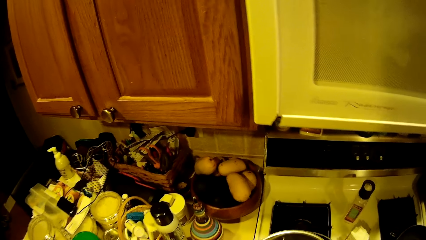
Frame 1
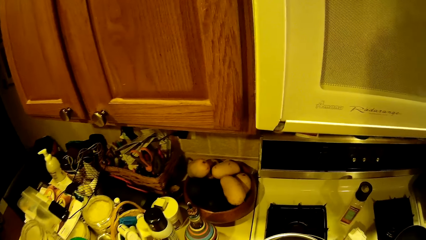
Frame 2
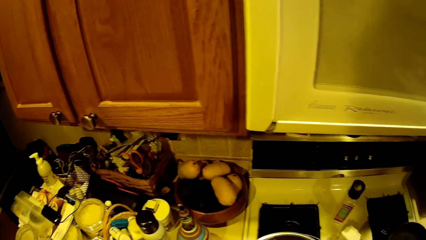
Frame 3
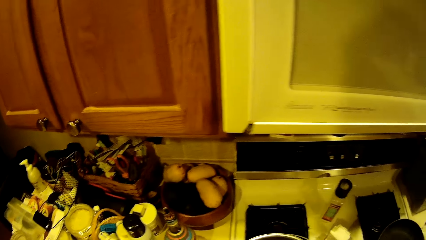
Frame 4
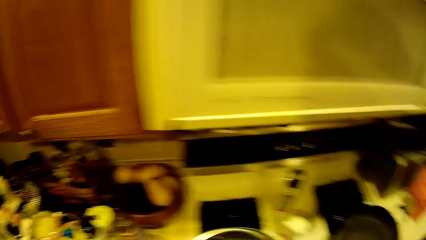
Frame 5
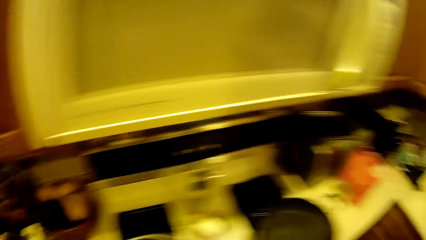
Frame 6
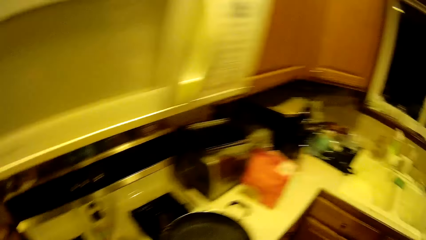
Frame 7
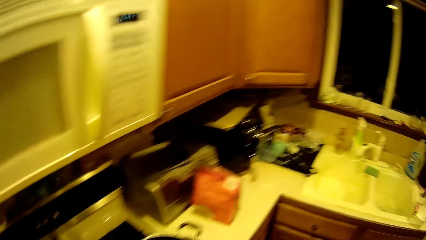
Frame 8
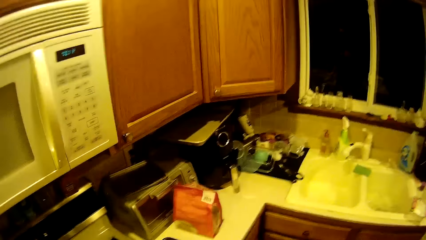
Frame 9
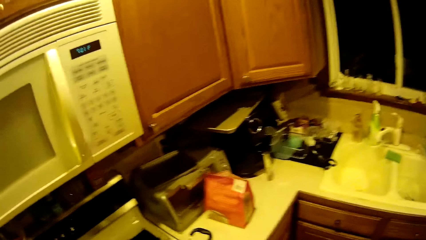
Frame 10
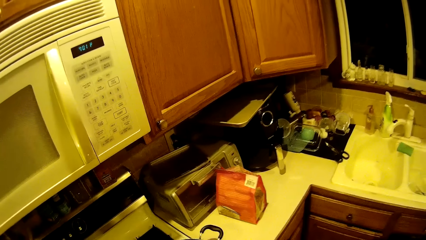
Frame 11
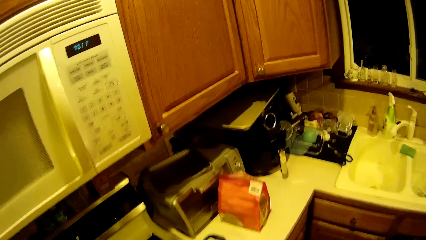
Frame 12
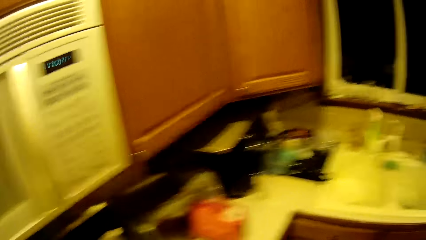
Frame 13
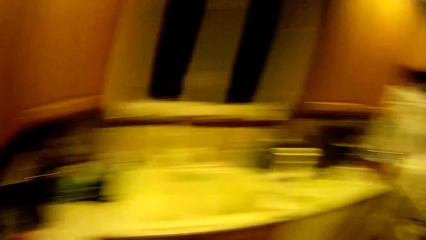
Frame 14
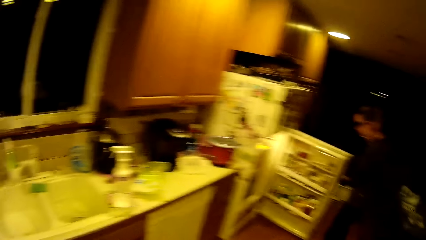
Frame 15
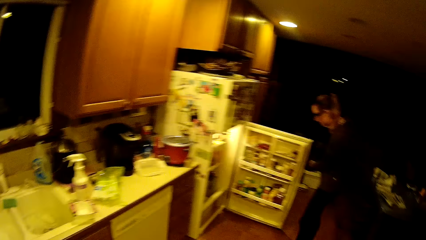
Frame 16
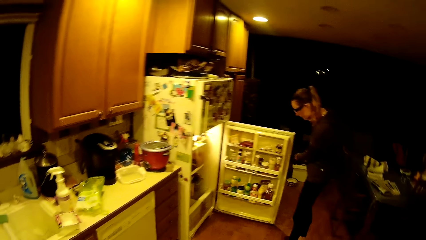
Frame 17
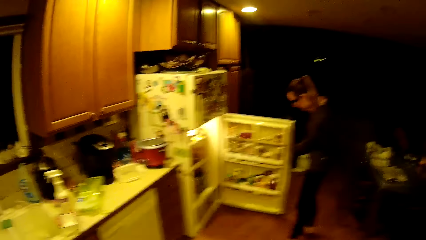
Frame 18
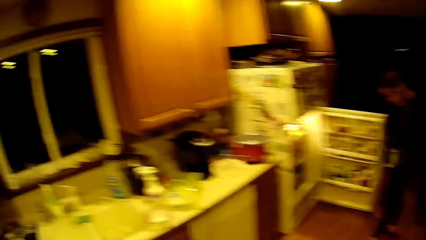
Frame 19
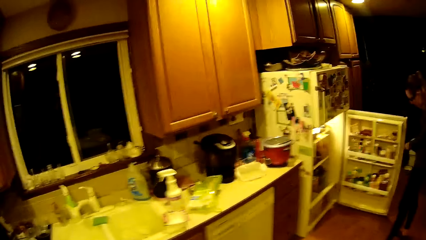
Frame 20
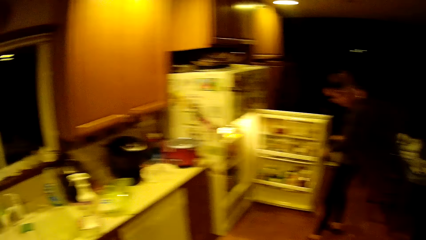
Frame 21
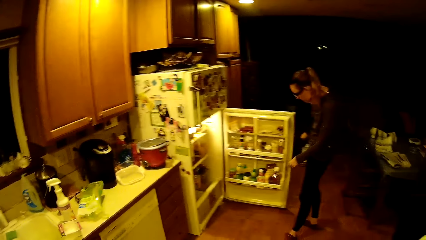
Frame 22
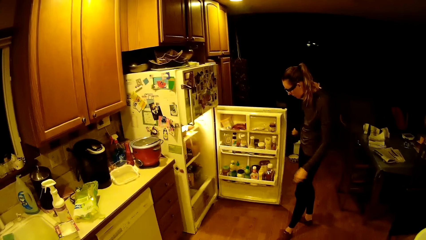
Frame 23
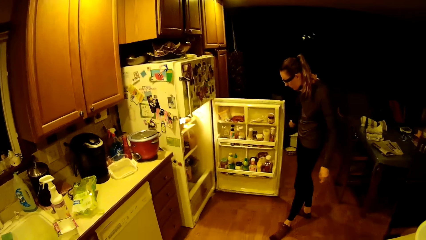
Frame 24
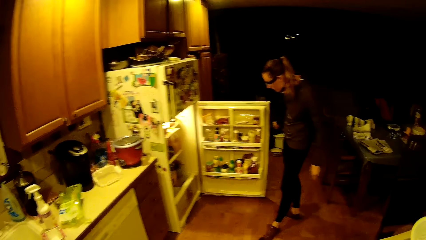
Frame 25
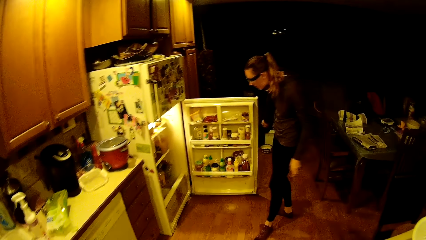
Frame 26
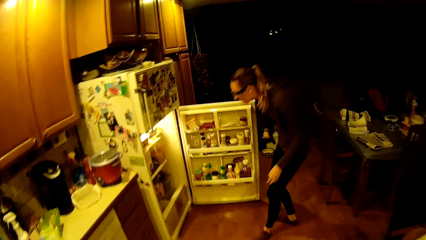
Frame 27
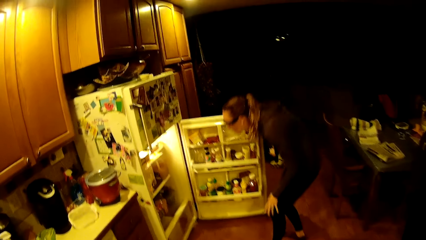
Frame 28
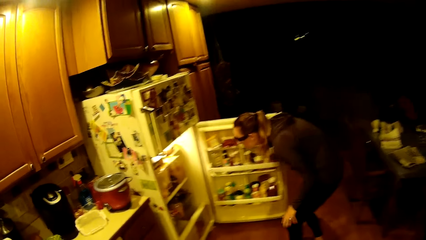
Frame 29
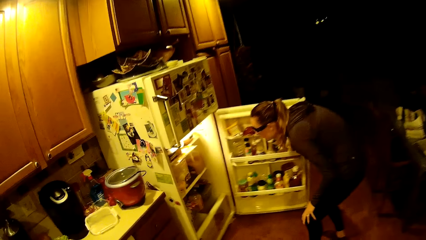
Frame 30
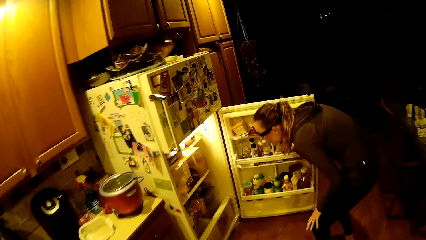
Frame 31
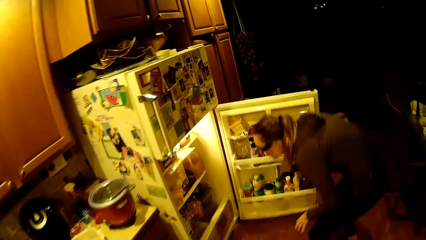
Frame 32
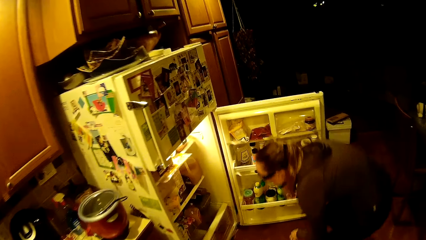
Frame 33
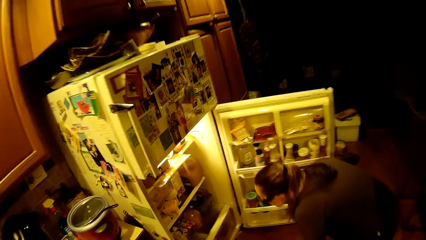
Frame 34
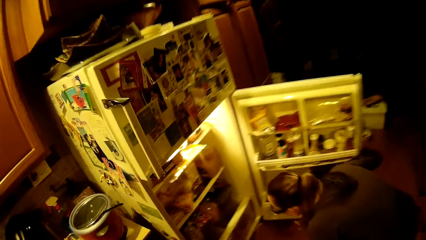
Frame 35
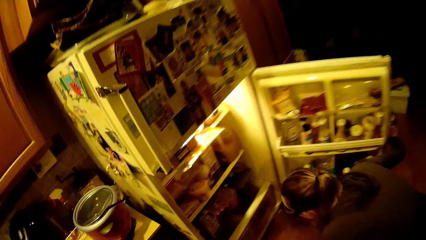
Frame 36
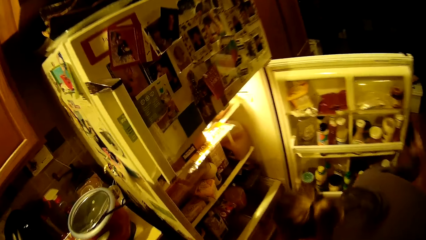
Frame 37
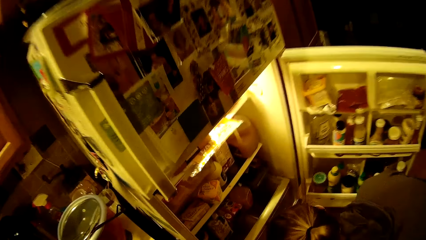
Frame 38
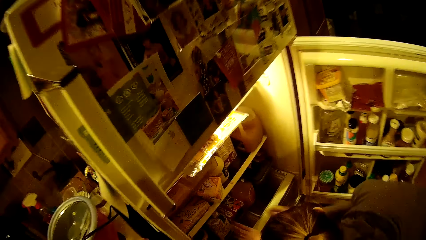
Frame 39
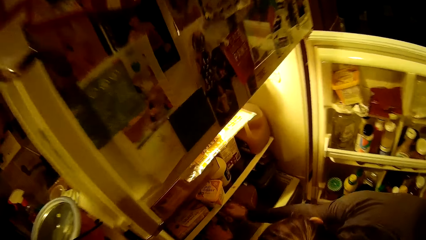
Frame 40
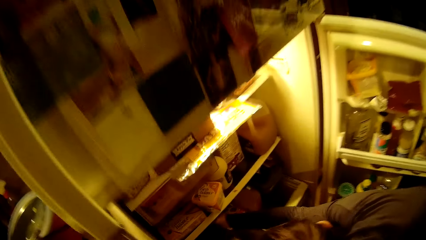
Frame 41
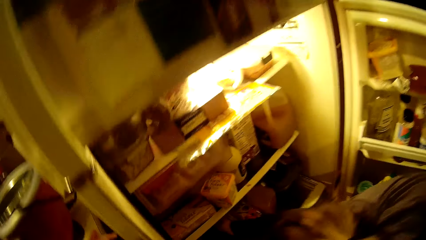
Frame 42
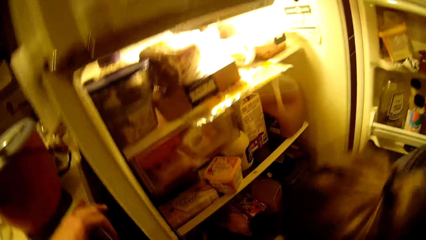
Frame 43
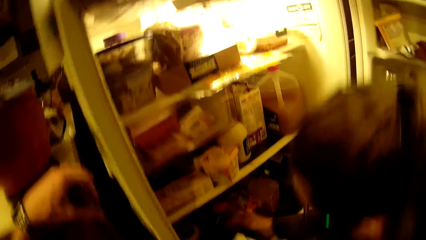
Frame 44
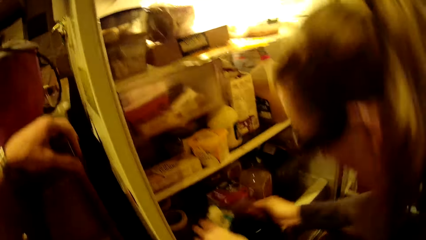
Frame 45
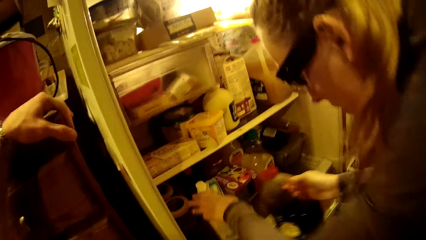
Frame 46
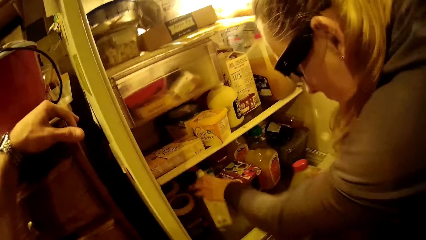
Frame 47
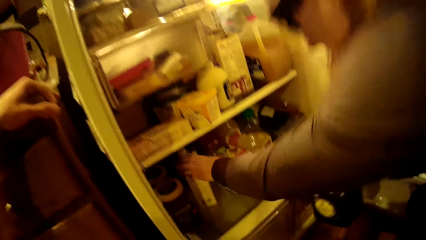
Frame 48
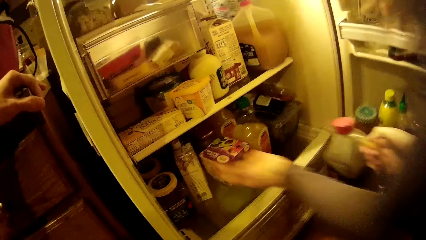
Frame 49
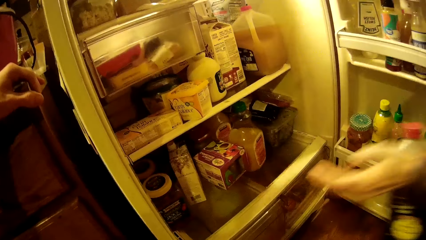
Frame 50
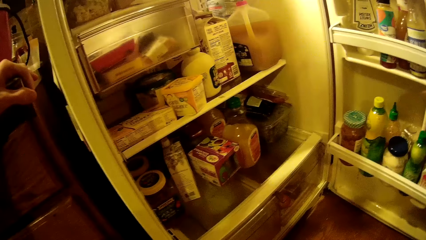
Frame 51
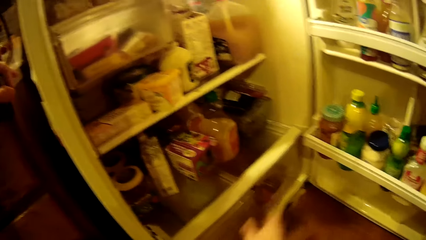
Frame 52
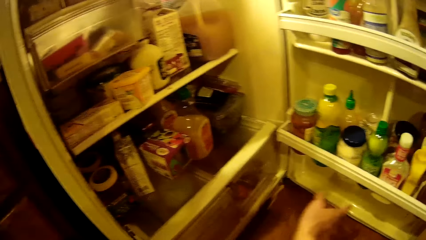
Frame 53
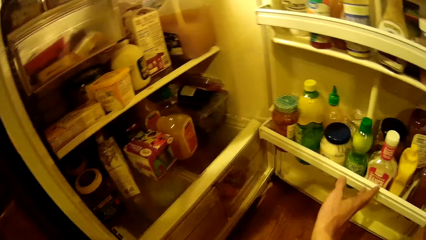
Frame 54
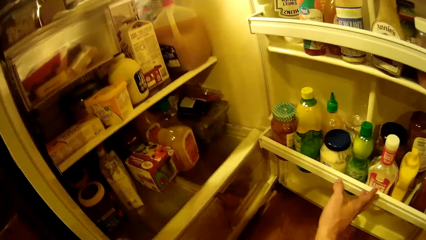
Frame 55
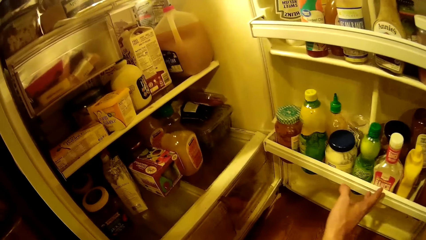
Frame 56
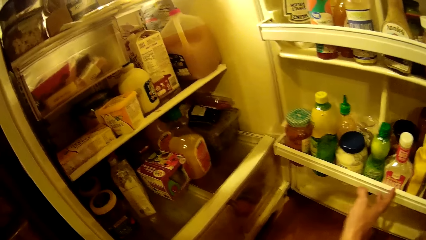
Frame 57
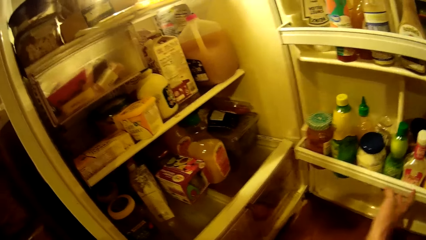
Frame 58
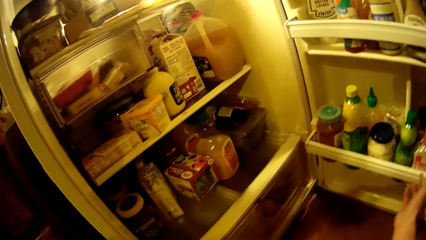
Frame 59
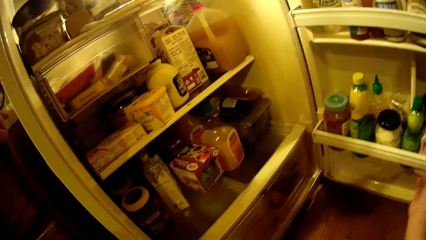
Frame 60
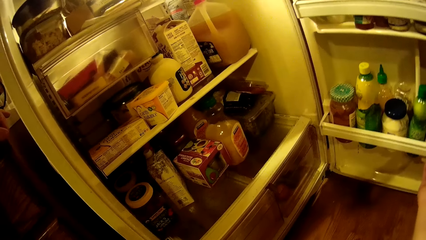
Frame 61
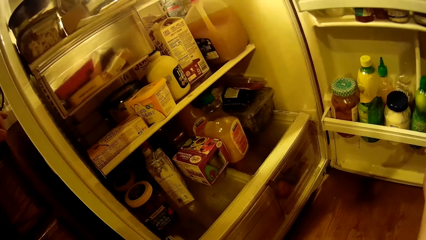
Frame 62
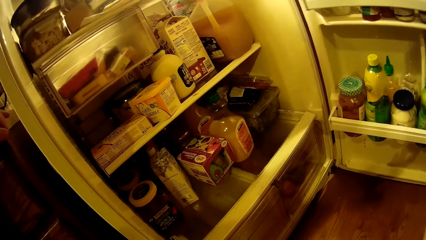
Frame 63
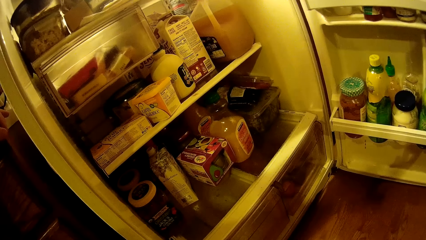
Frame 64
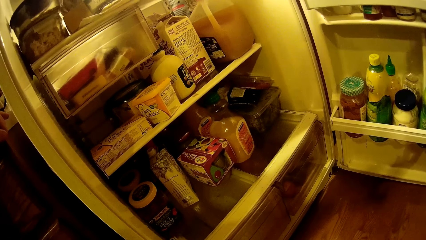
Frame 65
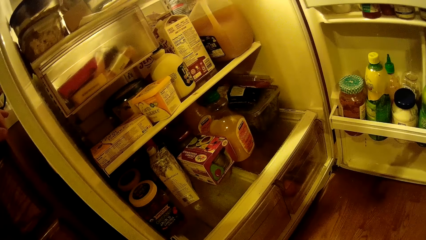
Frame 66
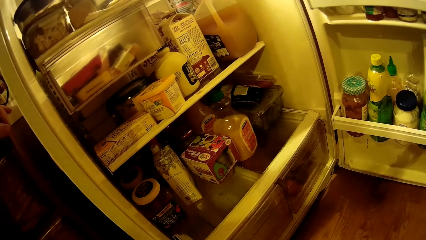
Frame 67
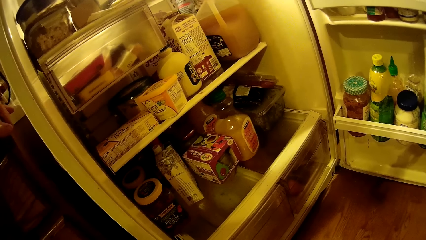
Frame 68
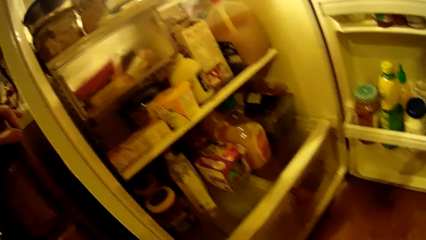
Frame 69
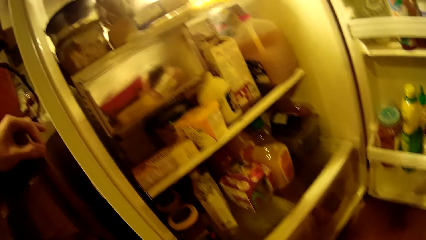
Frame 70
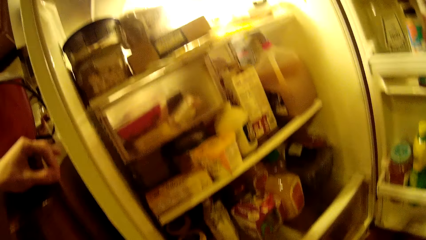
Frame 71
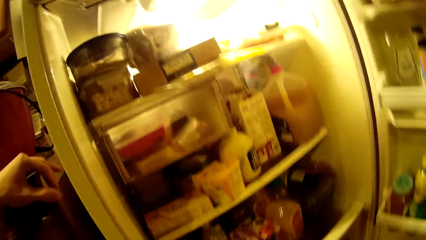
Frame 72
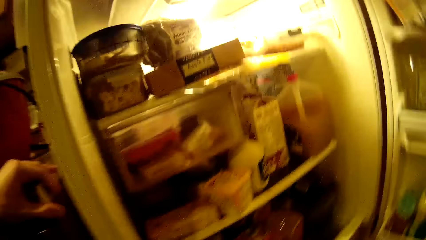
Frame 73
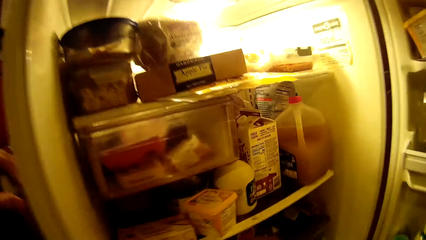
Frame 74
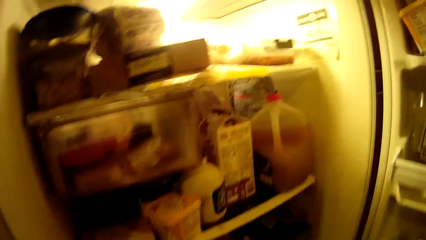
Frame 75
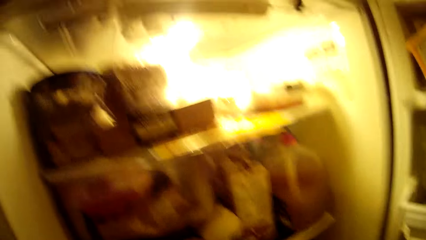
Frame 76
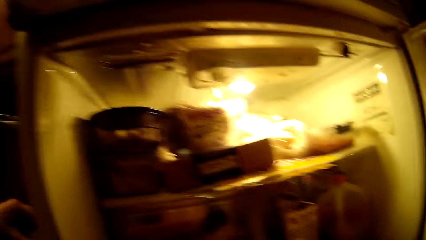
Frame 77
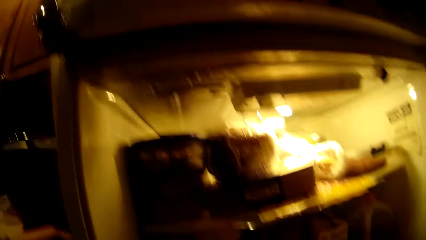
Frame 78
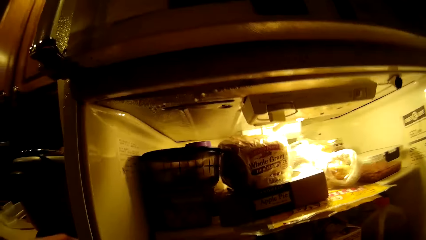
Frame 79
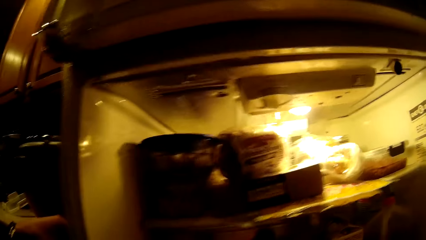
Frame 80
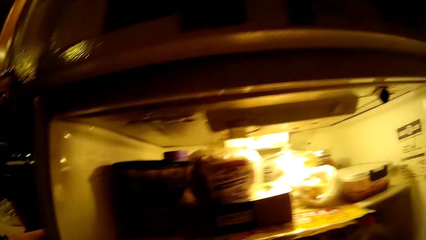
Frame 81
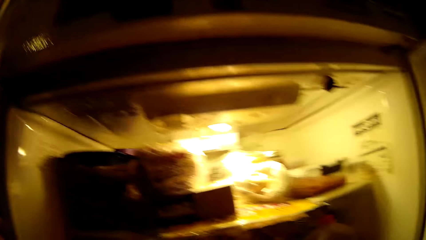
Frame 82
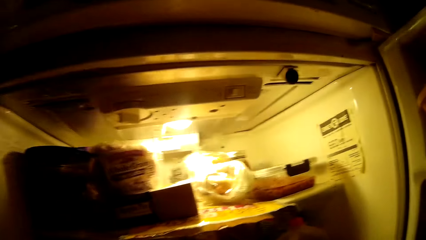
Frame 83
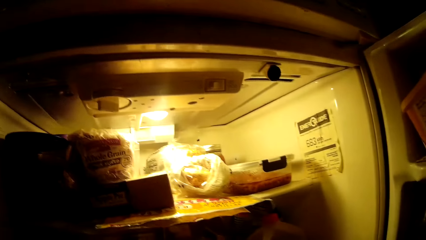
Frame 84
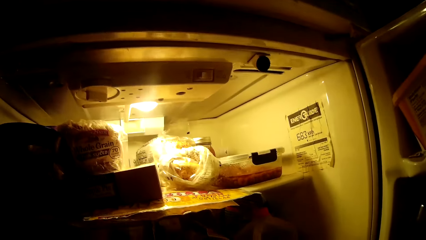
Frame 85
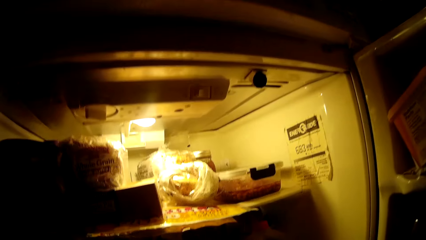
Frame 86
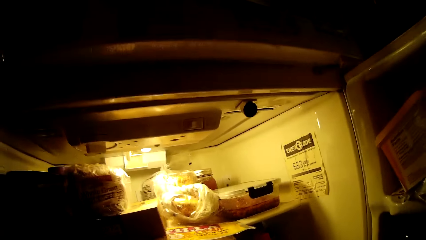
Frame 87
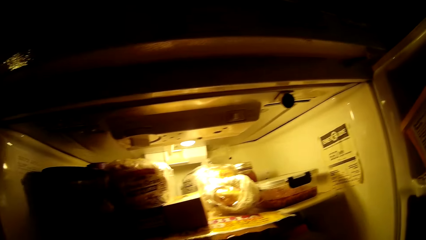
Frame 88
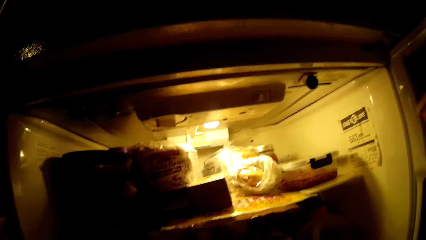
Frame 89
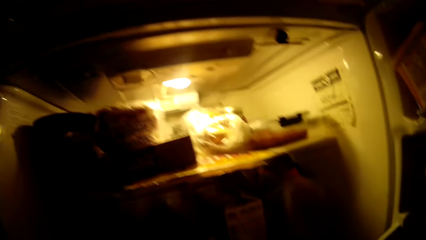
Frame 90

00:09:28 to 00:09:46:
The camera wearer walks around, looks around and walks around. A woman takes a keg from the refrigerator with the right hand. The camera wearer looks at the fridge. They hold the drawers and touch the fridge. They push the lower compartment's door with the right hand. They look at the fridge.
